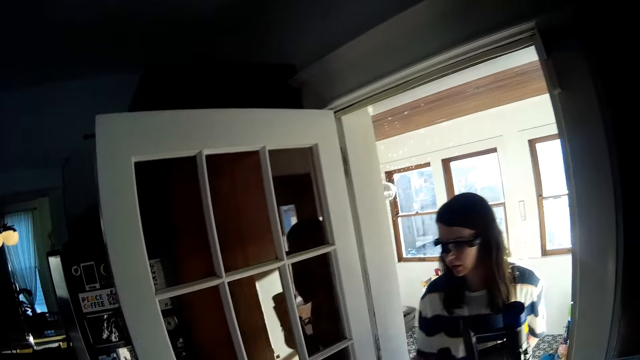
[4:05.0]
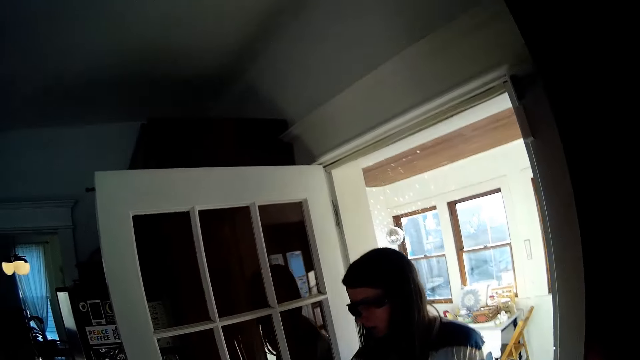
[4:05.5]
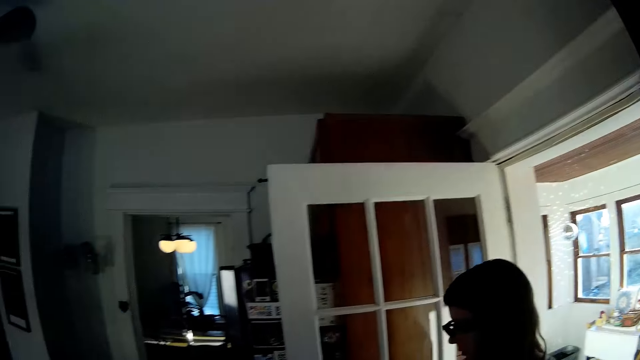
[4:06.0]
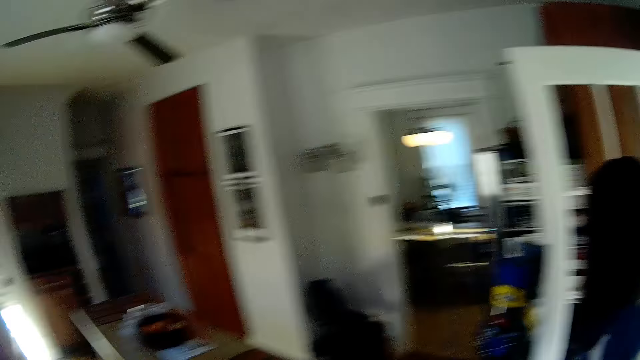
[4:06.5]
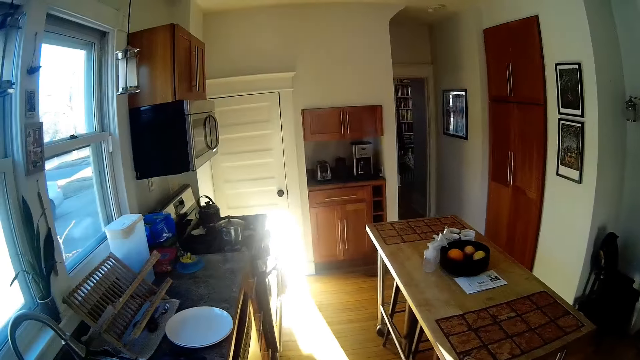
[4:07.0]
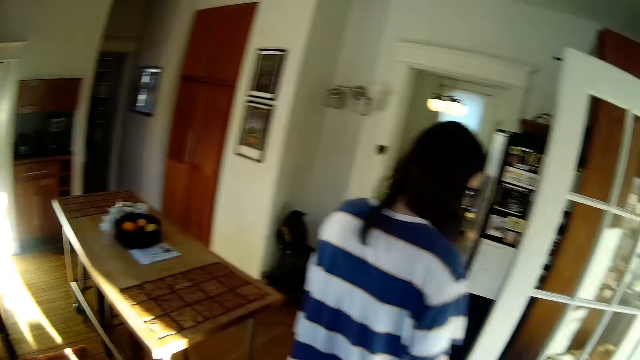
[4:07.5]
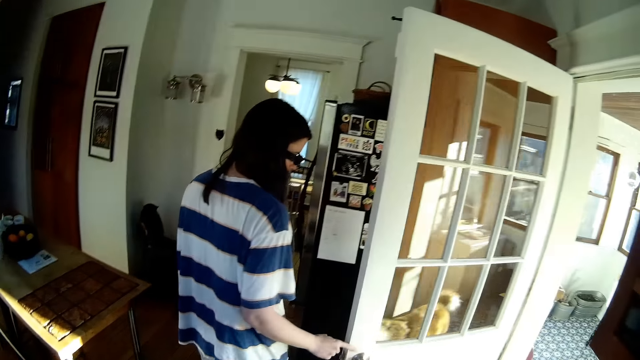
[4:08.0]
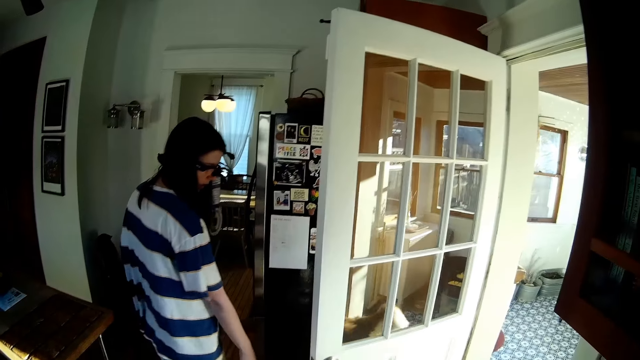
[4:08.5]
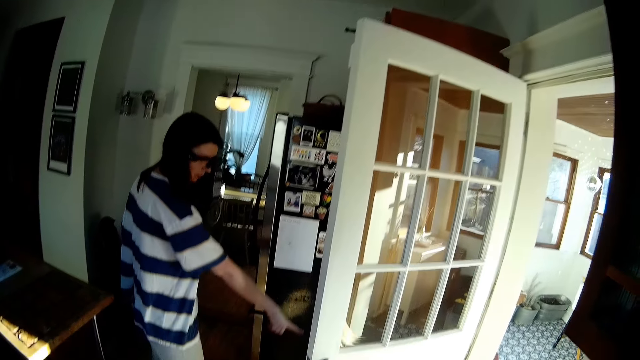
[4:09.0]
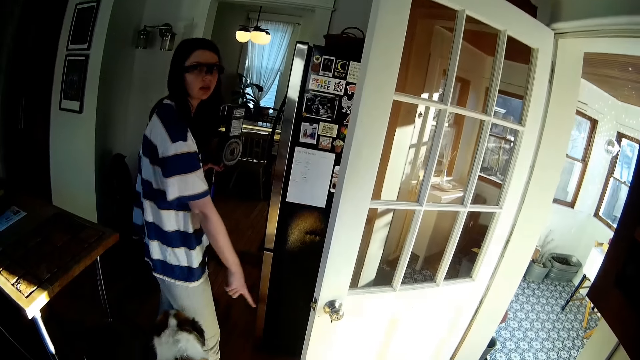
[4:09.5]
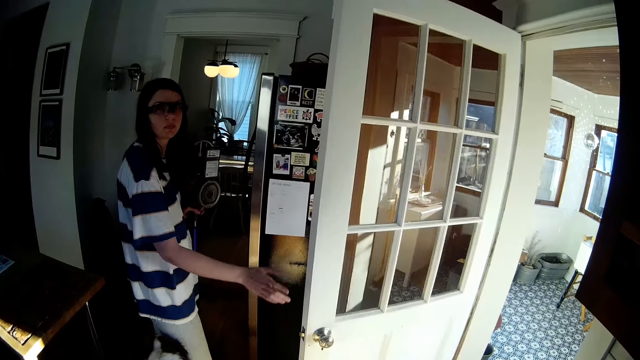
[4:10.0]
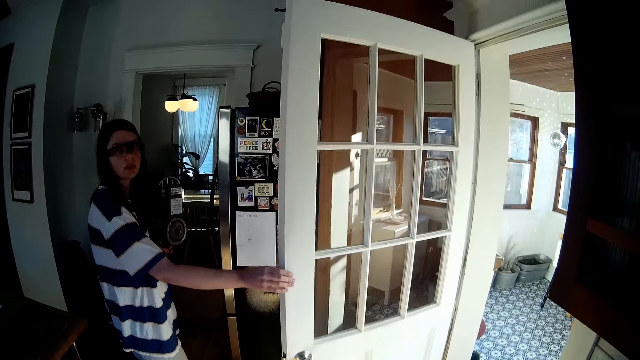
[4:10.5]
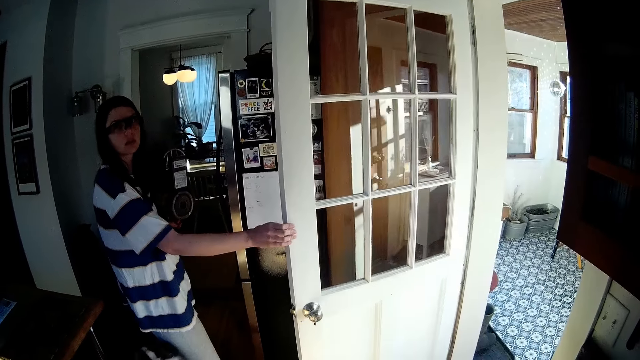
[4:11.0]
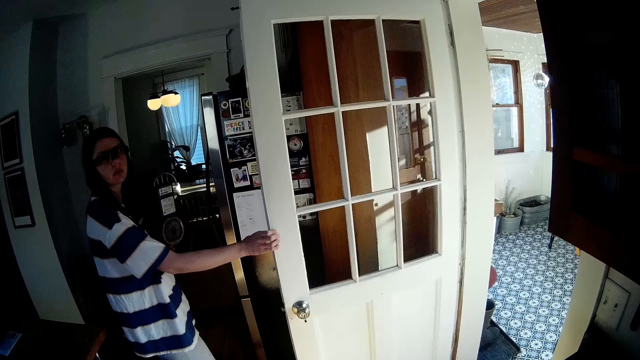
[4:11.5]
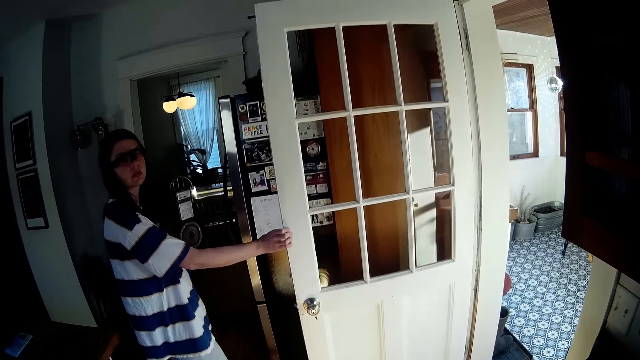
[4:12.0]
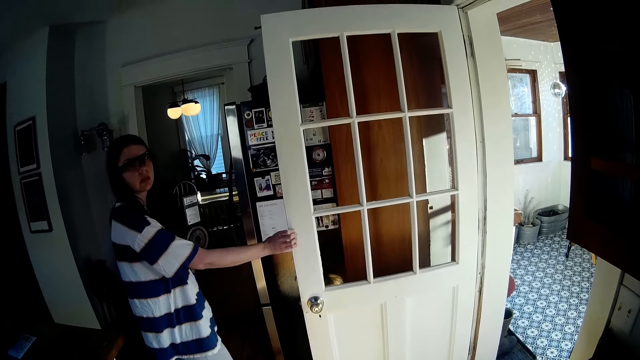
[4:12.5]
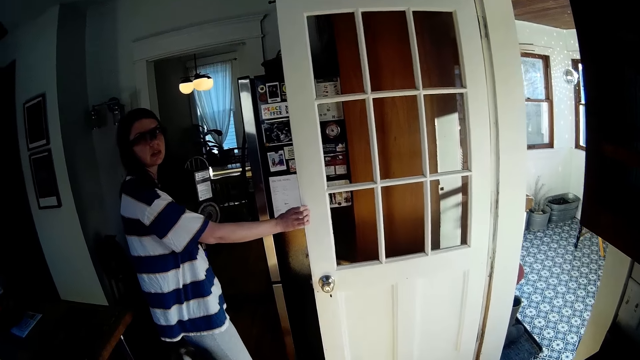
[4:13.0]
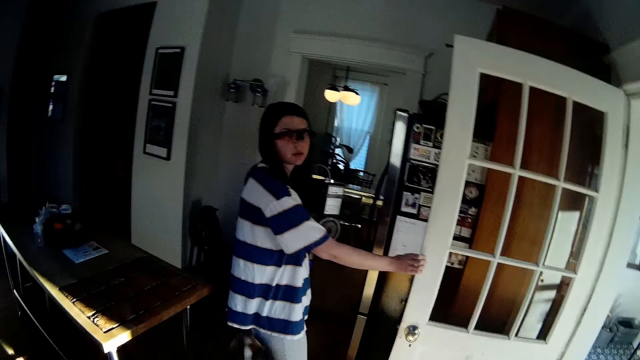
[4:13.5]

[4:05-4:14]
A woman touches the white door with her right hand. The woman opens the white door with her right hand. The camera wearer looks at the door.

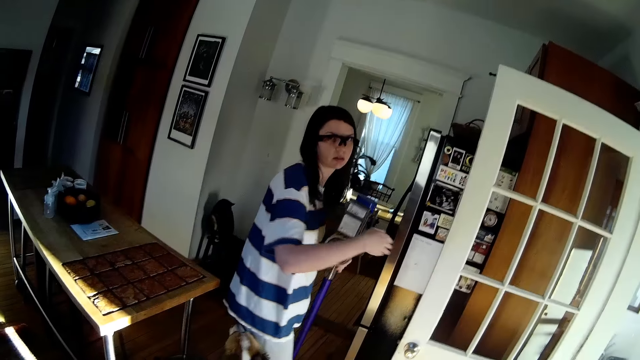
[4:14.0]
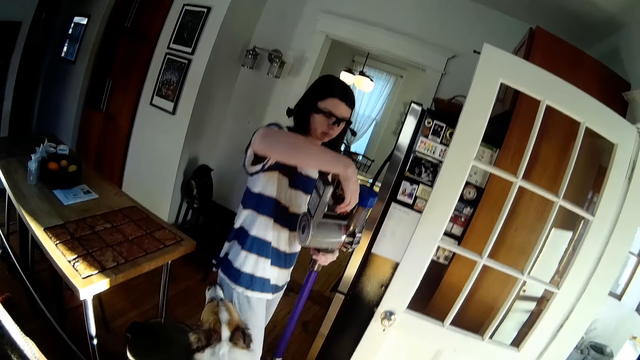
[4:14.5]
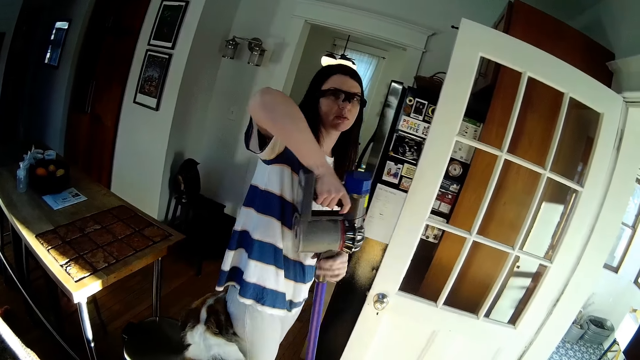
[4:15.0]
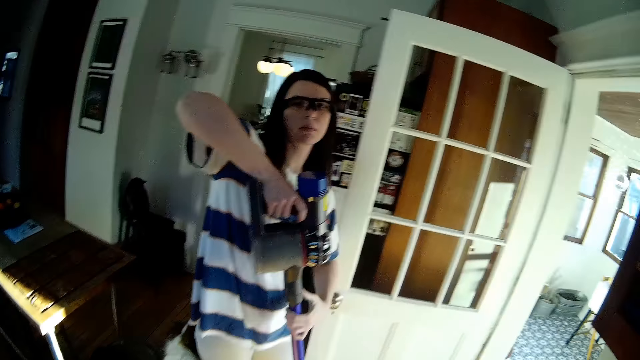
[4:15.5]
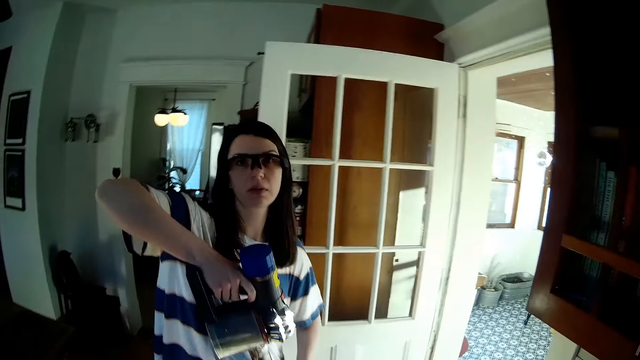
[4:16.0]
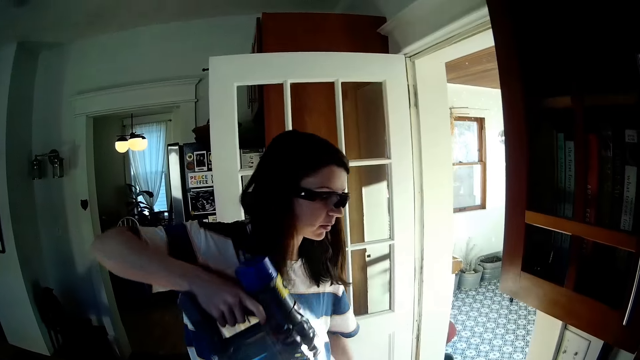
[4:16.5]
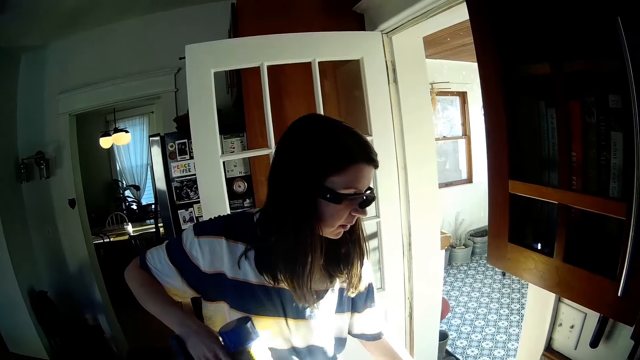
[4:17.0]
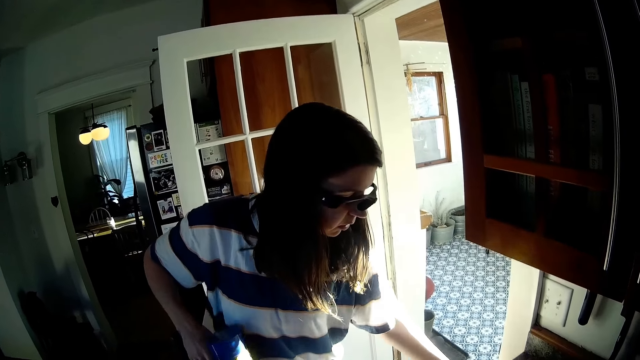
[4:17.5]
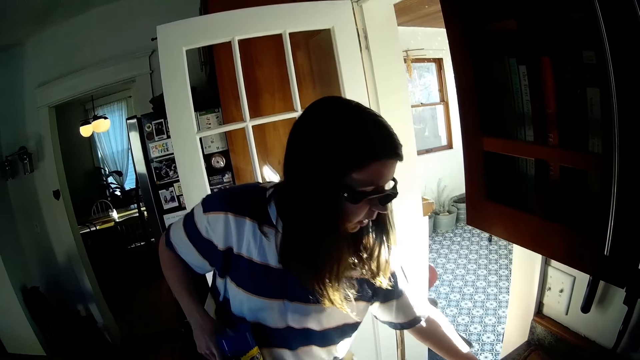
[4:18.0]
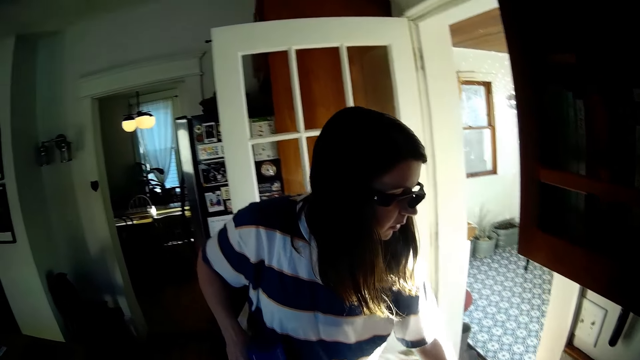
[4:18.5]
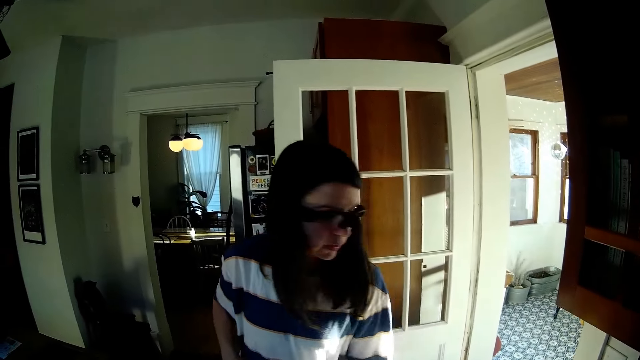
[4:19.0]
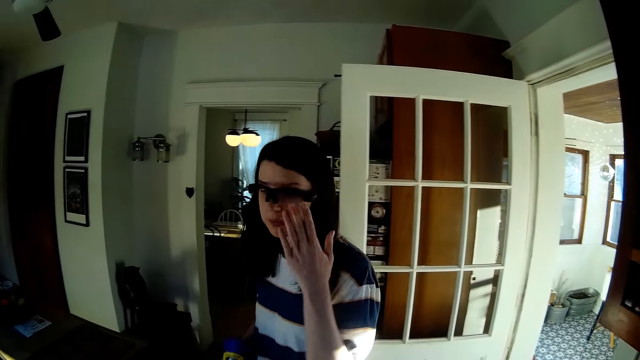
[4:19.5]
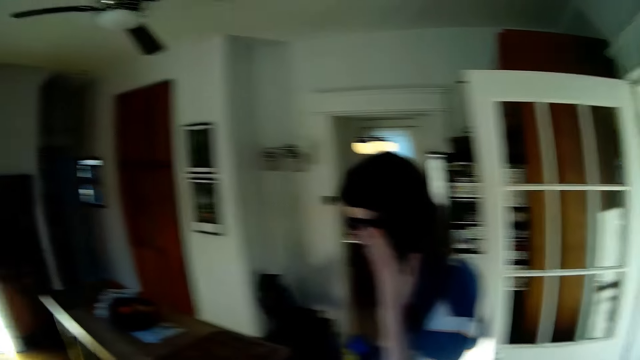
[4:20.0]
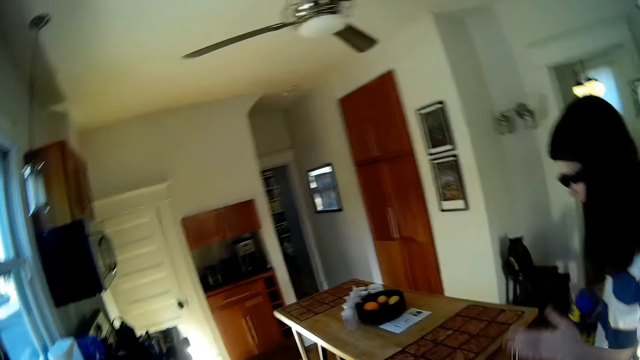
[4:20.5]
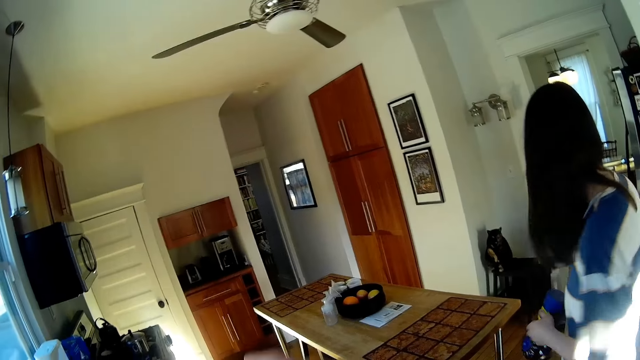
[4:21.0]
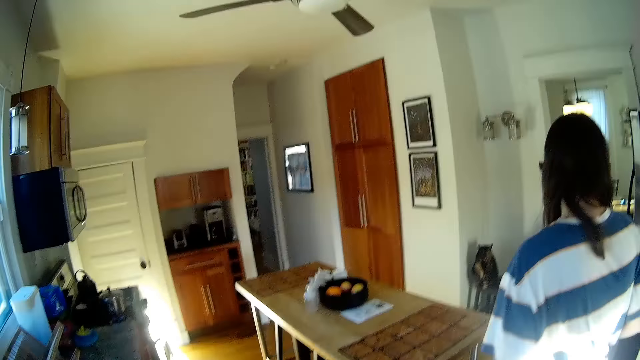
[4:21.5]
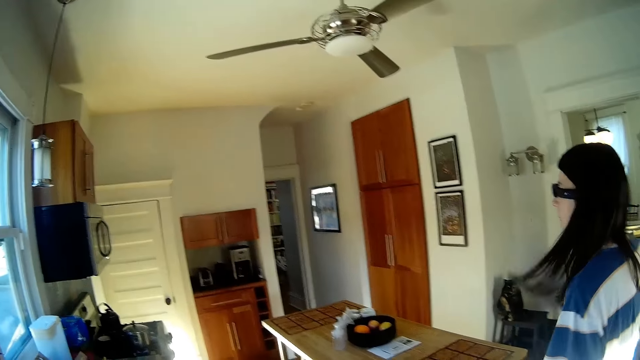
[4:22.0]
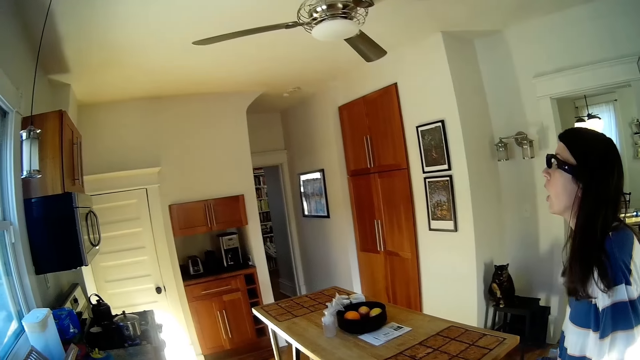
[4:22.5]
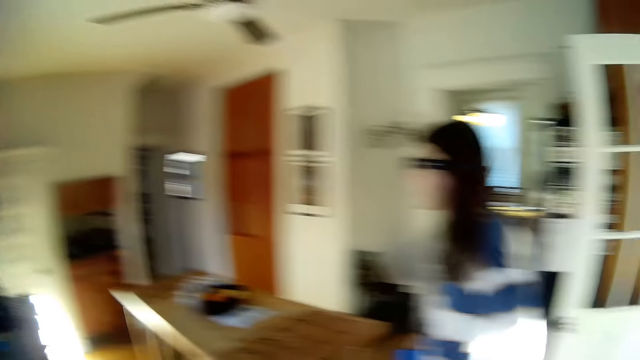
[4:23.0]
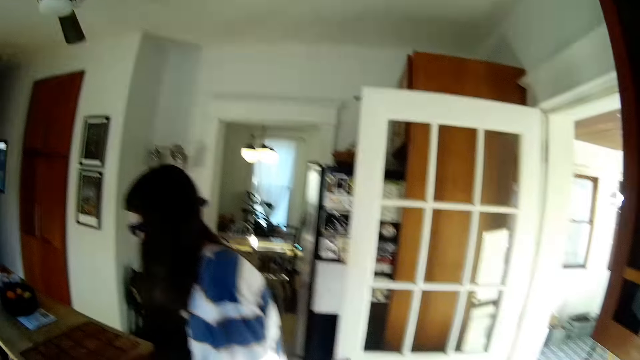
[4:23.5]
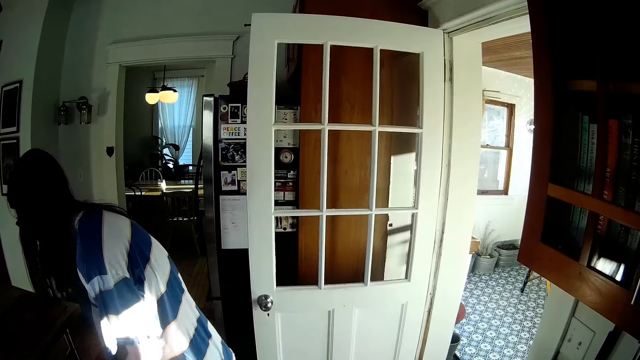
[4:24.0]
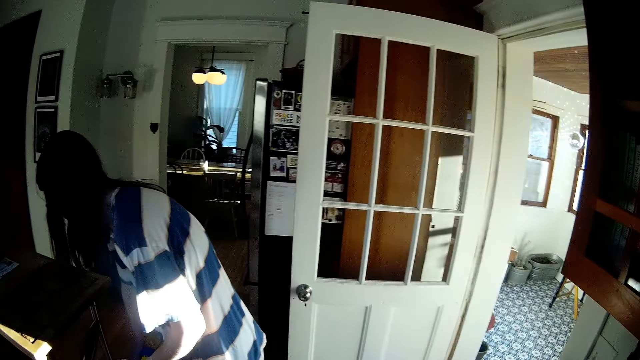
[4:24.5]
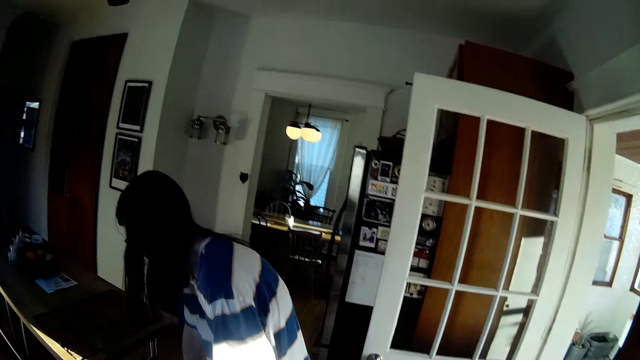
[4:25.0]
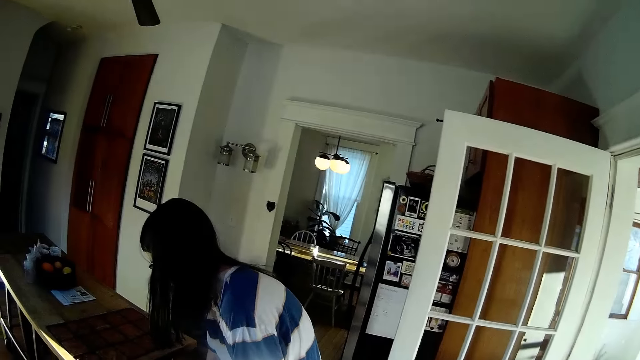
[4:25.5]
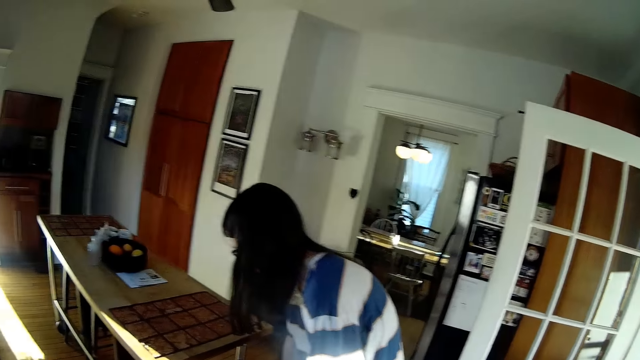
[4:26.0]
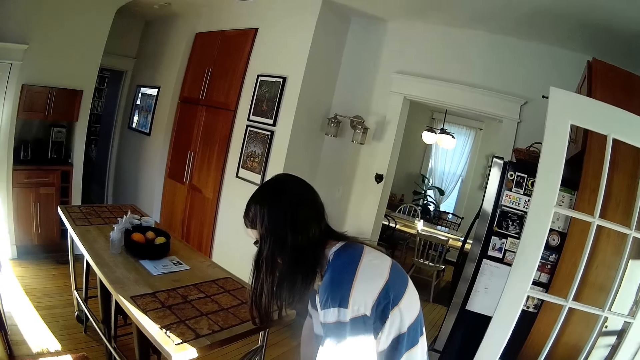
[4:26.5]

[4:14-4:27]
The camera wearer looks at the woman. The woman passes the vacuum to her right hand. The camera wearer looks around. The woman closes a cabinet with her left hand. The camera wearer talks to the woman. The woman adjusts her glasses with her left hand. The camera wearer moves towards the woman. The woman empties the vacuum cleaner into a dust bin.
